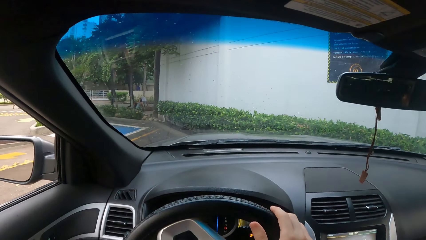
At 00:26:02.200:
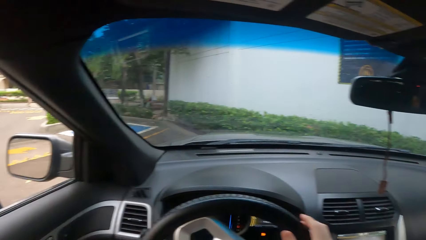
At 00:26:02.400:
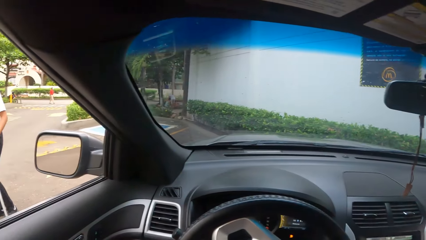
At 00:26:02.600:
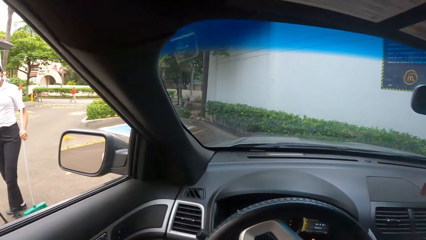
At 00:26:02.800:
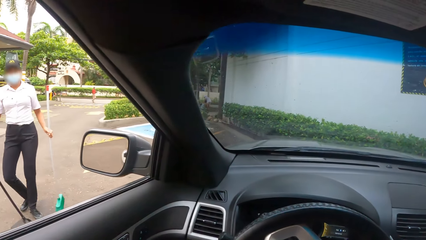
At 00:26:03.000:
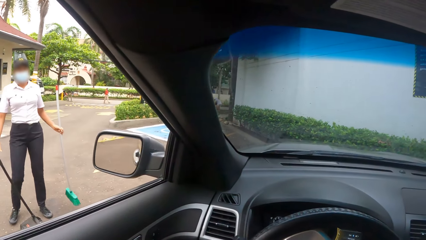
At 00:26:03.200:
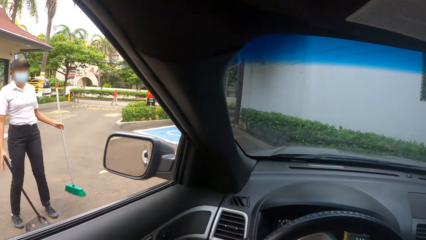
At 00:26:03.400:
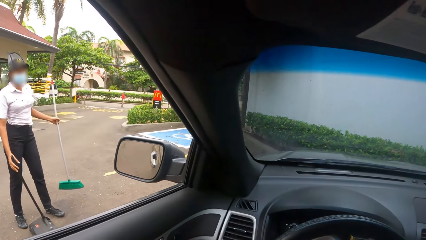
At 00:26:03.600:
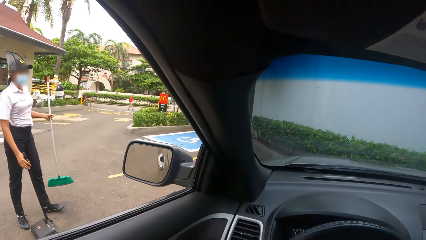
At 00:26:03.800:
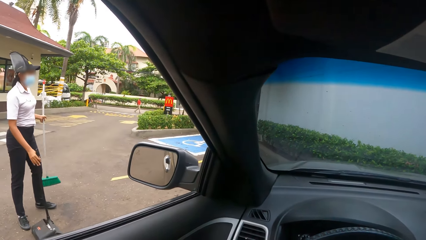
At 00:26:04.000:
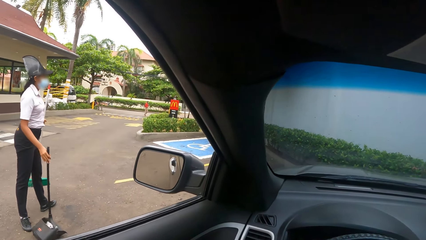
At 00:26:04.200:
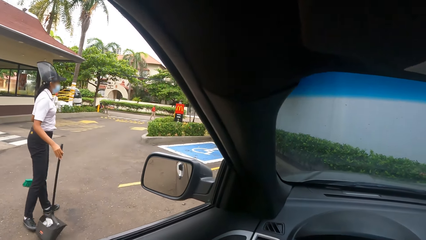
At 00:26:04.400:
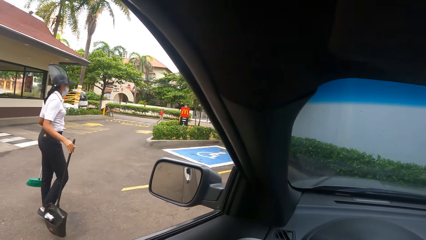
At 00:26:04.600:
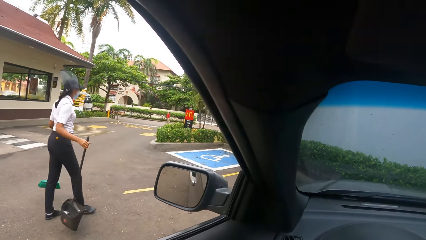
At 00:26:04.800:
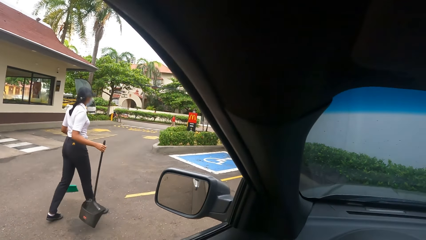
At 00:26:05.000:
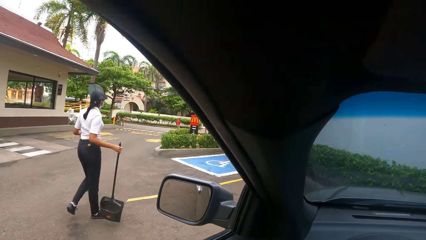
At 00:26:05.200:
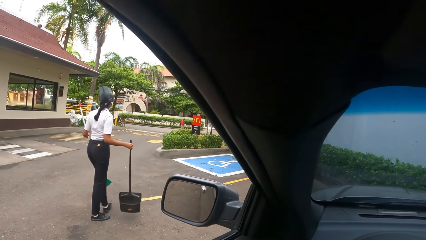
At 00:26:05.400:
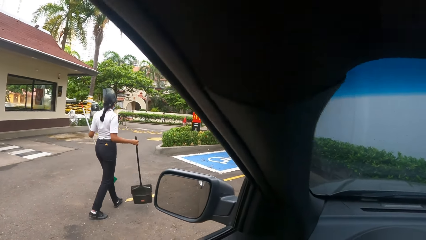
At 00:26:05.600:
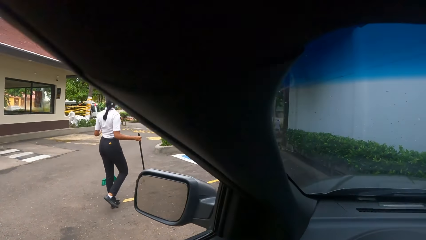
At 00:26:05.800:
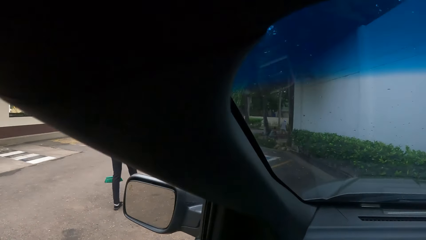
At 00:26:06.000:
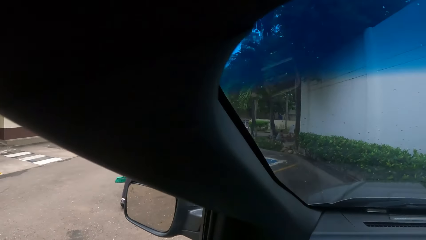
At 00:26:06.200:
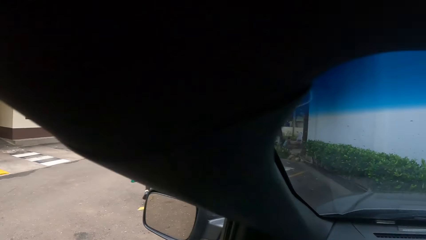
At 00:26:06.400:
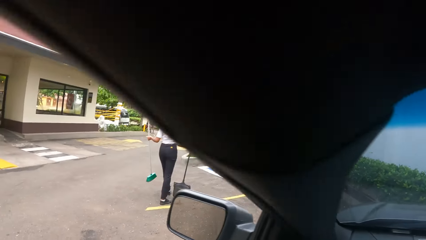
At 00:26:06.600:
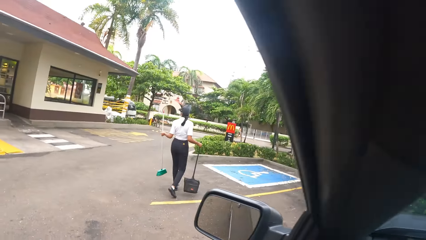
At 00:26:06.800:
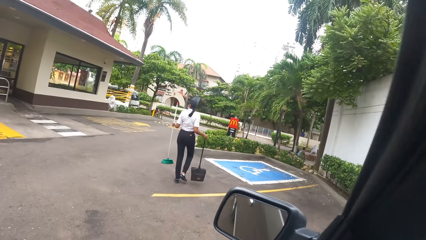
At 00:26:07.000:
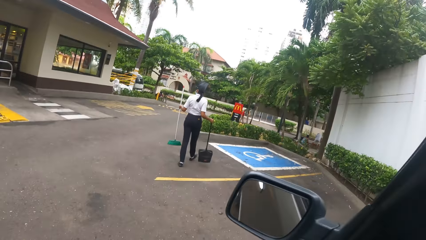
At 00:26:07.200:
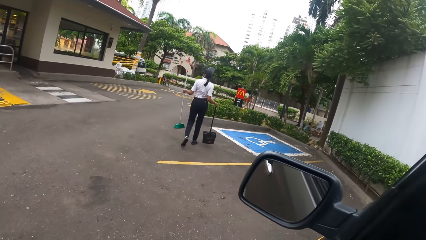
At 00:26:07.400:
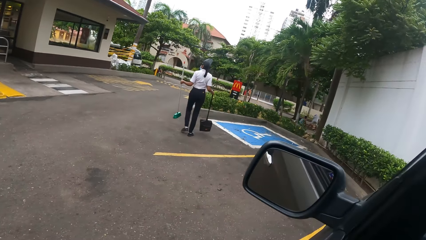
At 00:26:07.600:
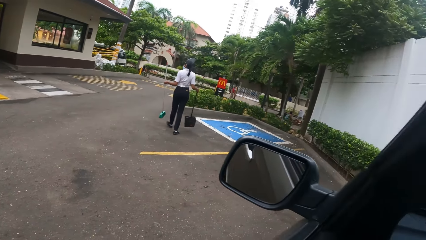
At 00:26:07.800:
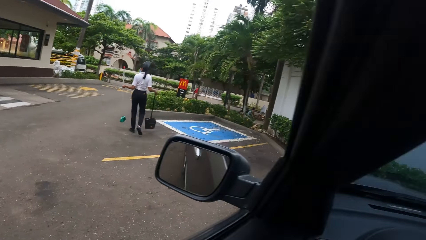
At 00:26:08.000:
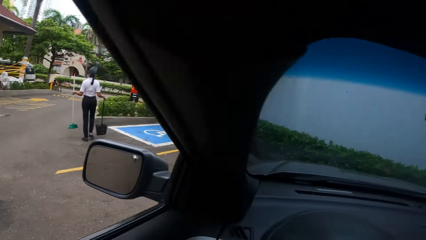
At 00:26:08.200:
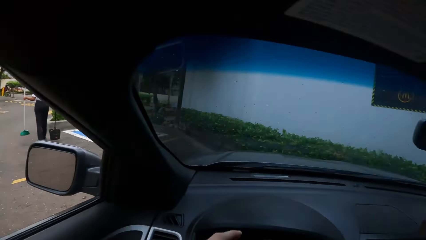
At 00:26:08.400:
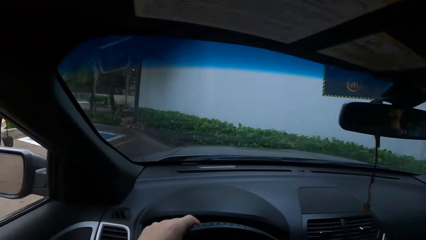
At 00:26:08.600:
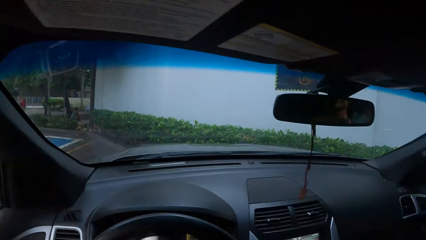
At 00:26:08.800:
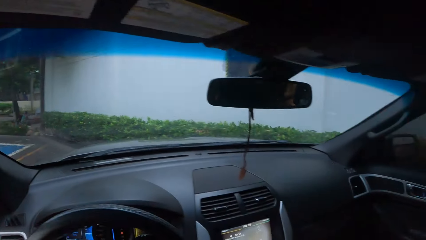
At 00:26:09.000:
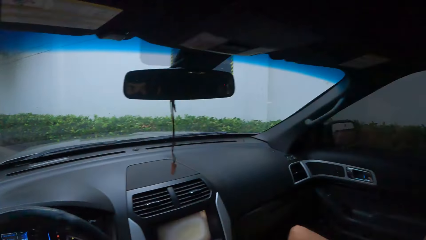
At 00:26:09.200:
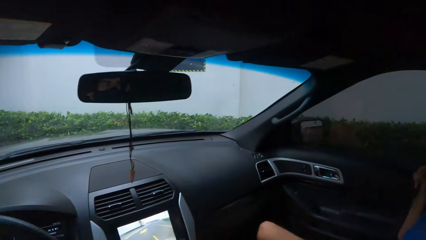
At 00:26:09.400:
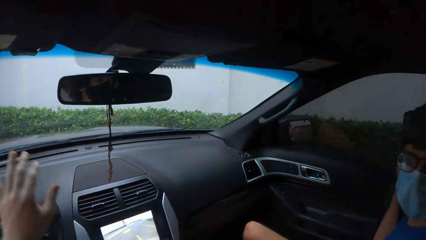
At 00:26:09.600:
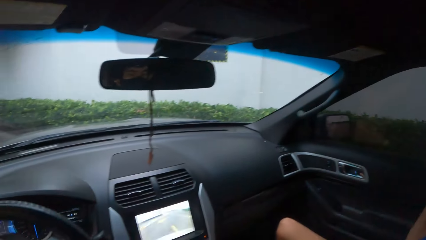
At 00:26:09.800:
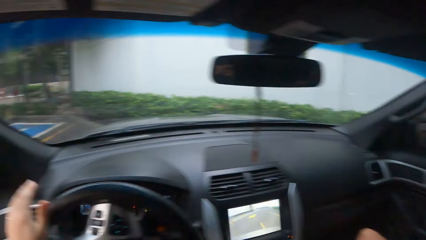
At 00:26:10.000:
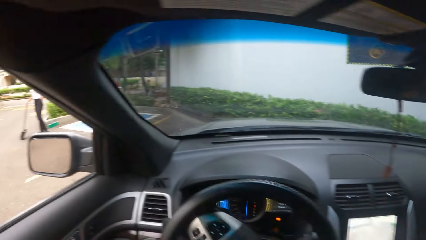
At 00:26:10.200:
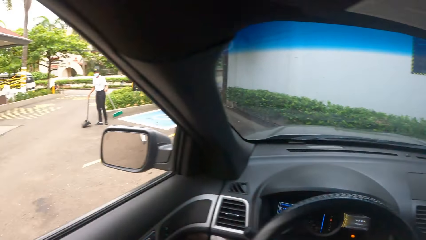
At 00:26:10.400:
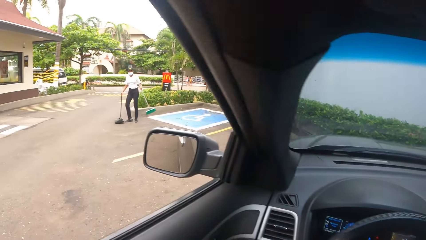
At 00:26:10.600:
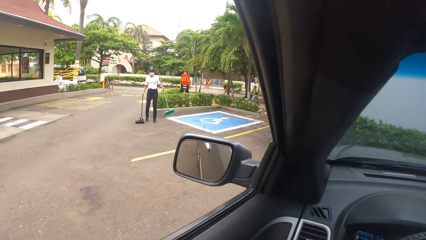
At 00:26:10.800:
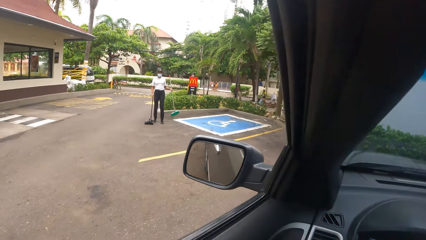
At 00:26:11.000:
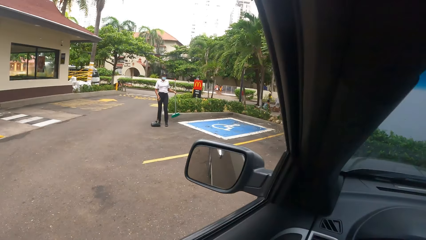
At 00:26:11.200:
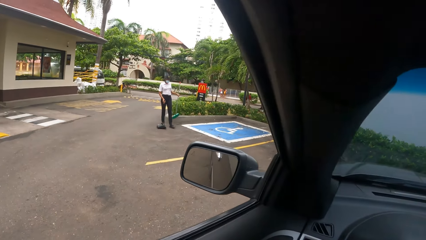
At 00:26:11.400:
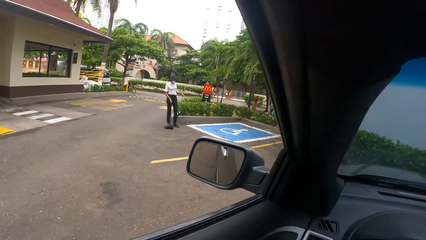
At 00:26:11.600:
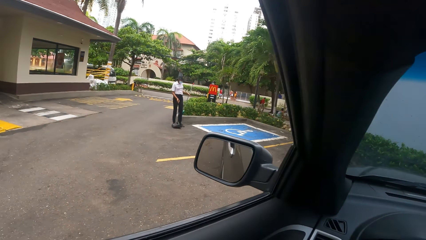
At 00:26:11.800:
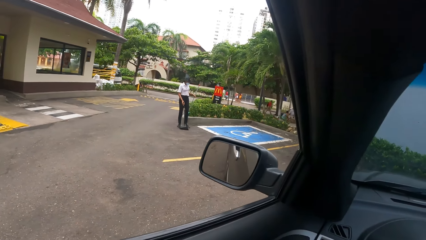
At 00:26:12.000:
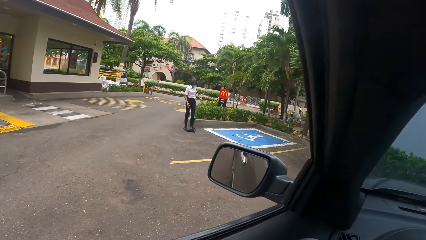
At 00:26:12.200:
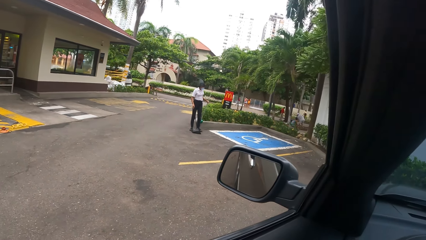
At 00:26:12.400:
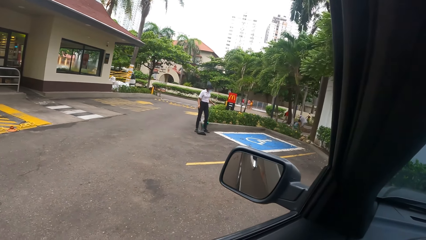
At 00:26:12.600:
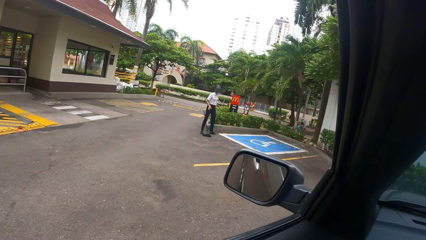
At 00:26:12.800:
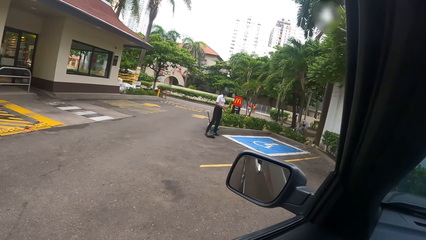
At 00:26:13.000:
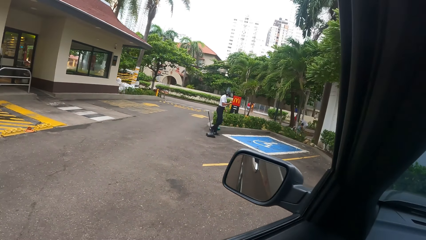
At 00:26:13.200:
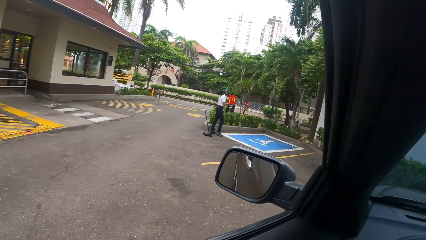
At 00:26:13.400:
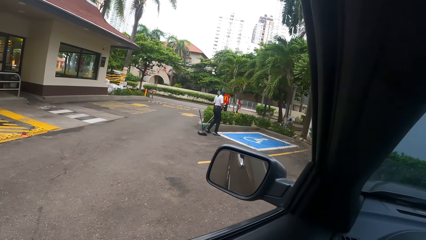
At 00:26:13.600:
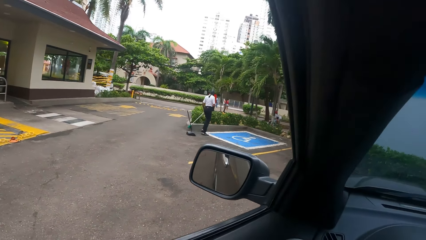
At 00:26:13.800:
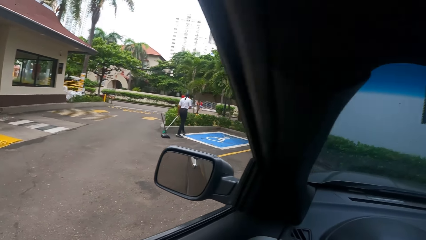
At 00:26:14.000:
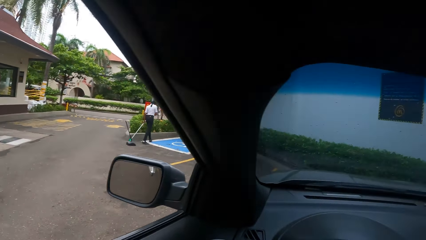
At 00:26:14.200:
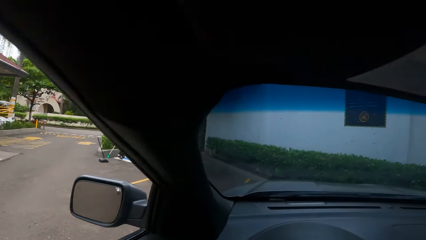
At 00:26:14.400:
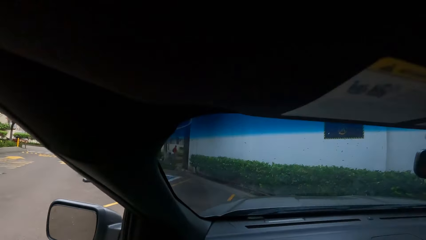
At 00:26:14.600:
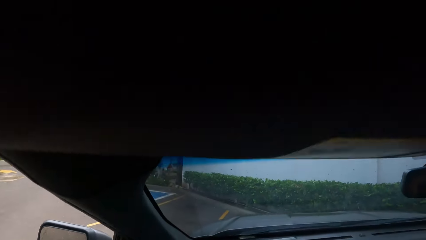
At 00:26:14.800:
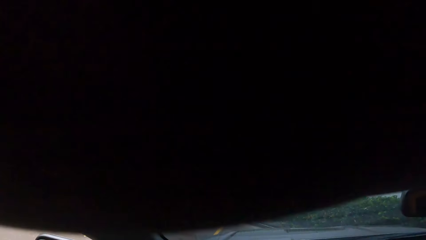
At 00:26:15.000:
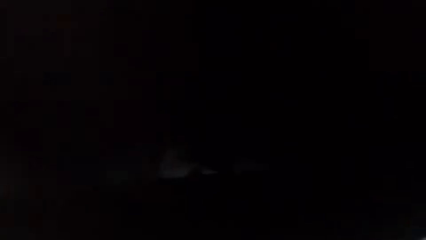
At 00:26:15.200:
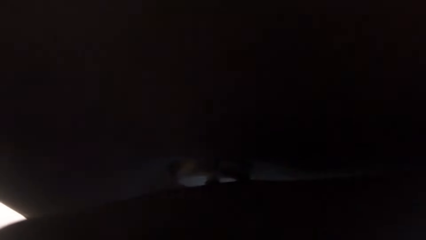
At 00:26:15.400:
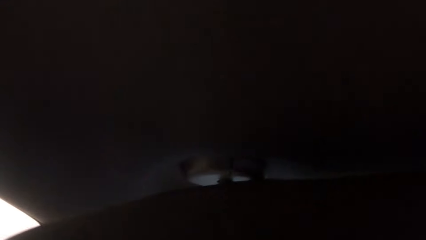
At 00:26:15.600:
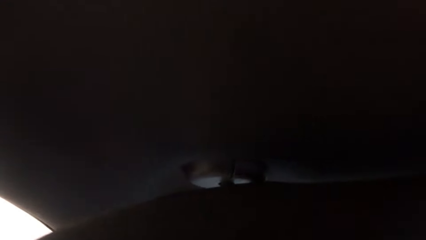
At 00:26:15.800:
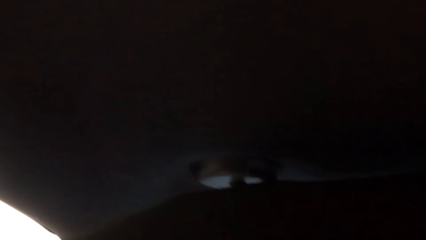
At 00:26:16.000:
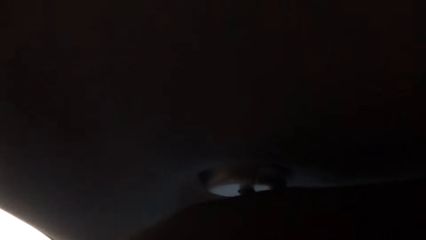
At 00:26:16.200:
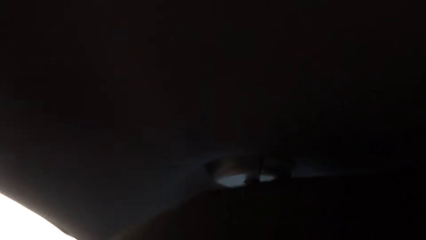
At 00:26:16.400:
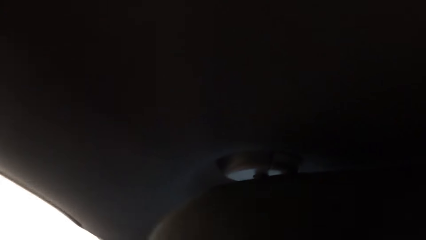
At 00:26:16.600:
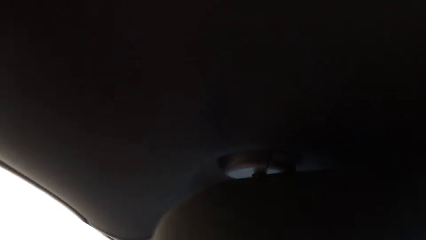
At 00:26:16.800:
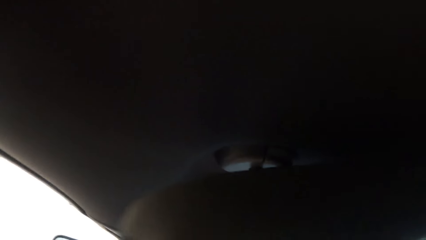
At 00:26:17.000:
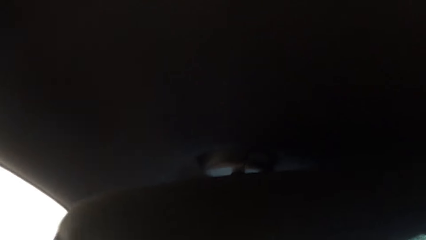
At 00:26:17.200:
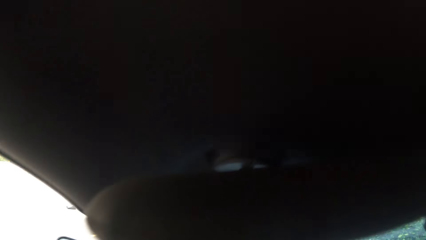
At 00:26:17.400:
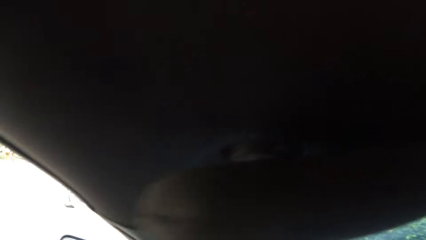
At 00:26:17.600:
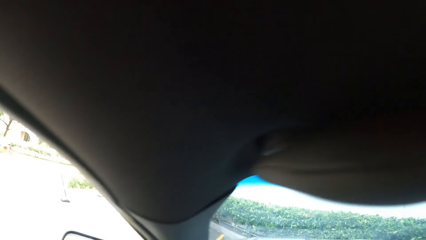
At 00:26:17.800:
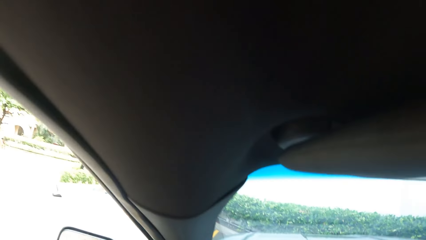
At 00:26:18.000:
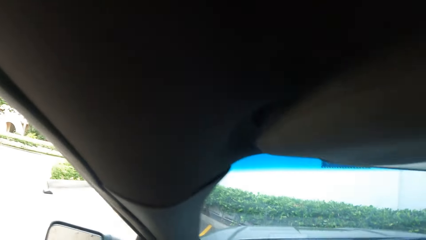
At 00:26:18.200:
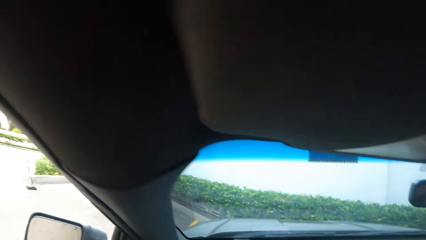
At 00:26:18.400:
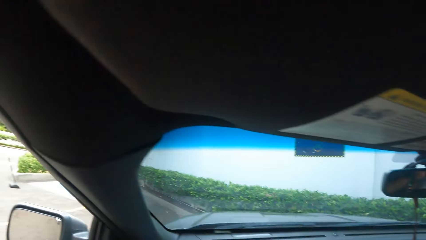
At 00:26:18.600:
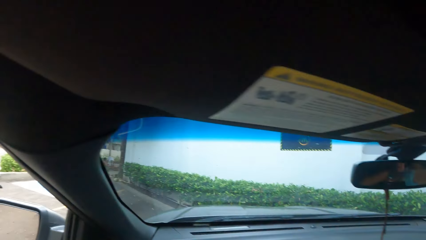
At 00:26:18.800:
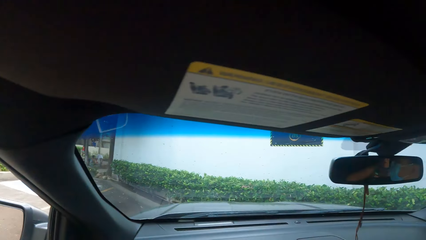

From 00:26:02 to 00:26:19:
The camera wearer removes the right hand from the steering wheel. They park the vehicle. A woman walks away with the brooms. The camera wearer looks around. They reverse the vehicle. They move the left hand. They turn around. They look up.
